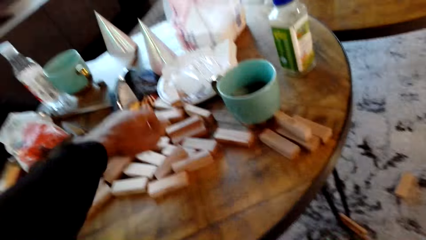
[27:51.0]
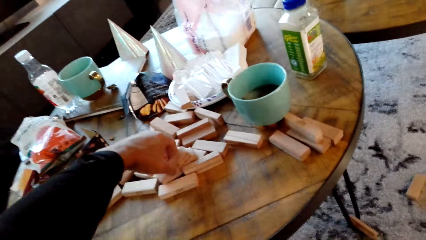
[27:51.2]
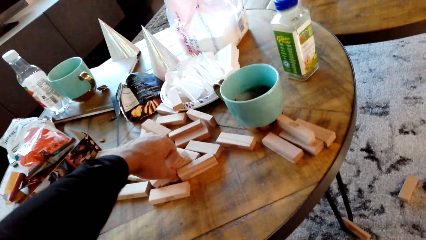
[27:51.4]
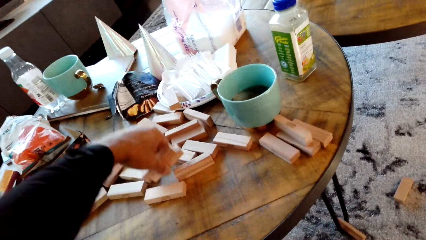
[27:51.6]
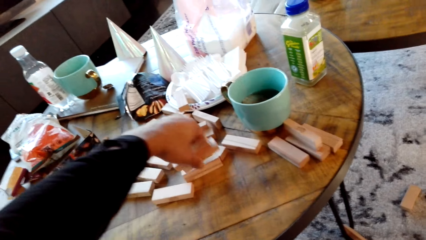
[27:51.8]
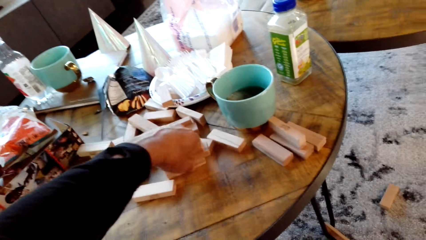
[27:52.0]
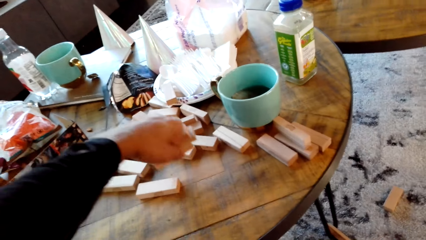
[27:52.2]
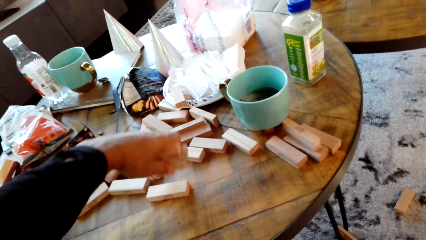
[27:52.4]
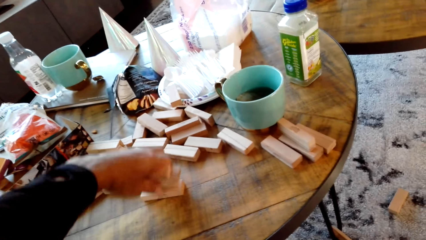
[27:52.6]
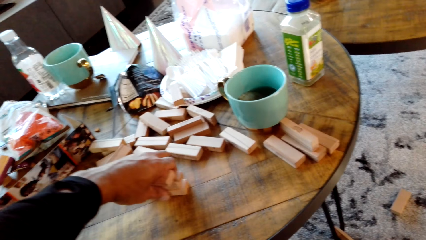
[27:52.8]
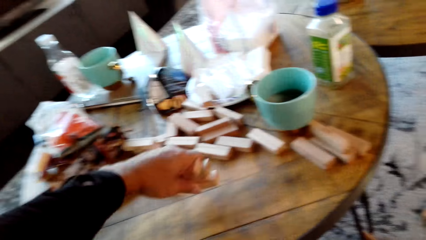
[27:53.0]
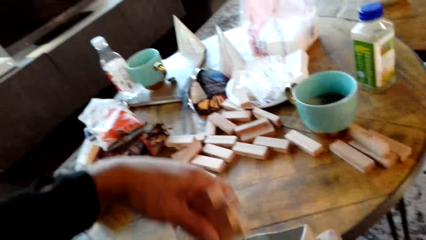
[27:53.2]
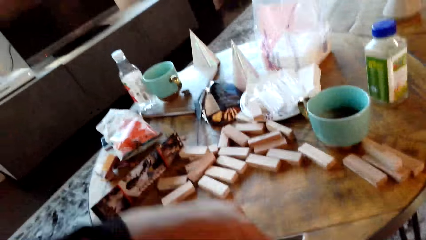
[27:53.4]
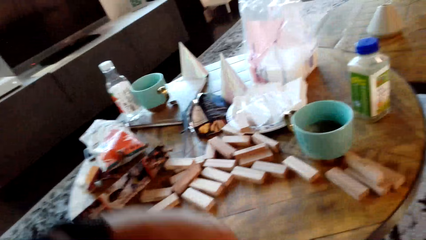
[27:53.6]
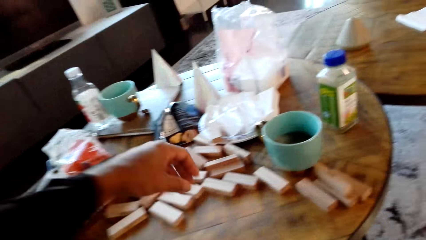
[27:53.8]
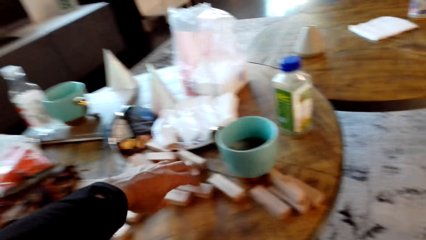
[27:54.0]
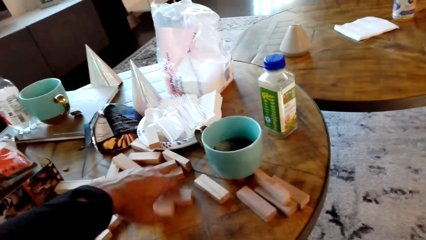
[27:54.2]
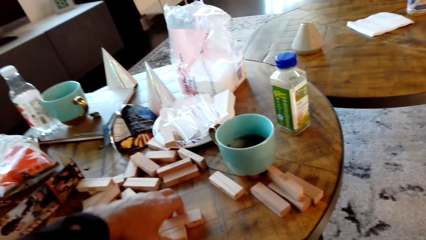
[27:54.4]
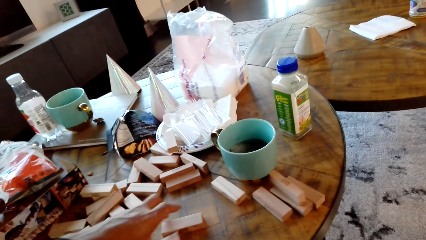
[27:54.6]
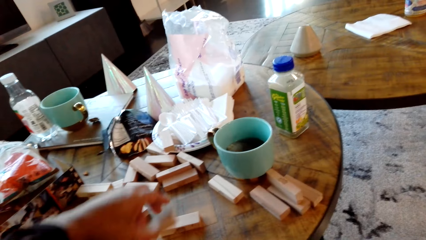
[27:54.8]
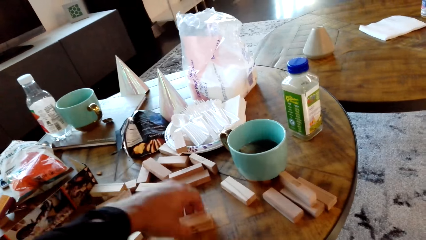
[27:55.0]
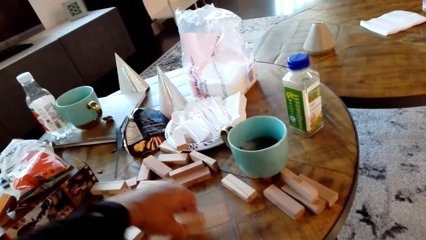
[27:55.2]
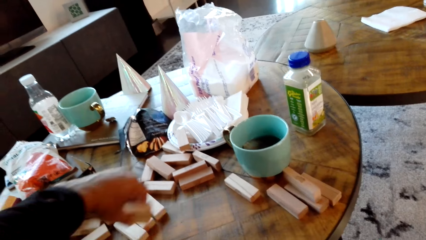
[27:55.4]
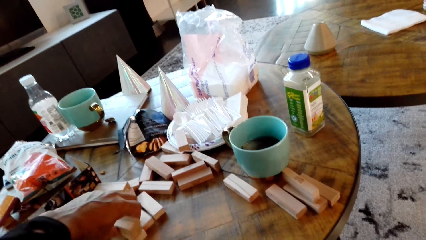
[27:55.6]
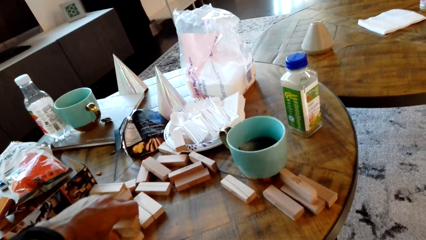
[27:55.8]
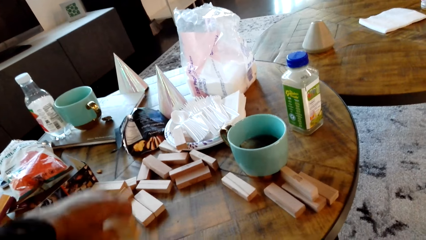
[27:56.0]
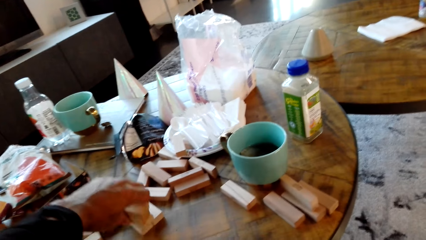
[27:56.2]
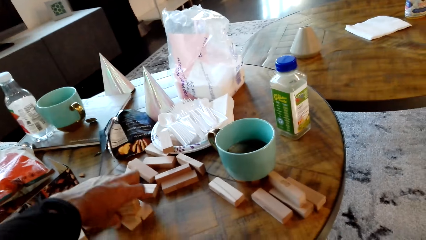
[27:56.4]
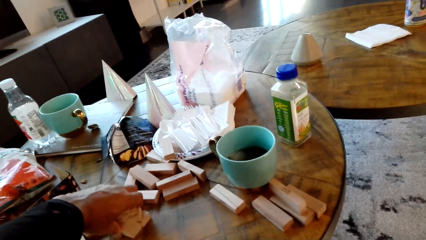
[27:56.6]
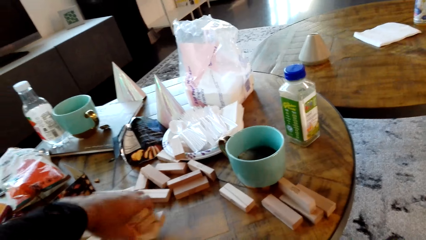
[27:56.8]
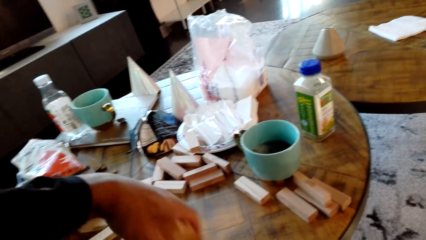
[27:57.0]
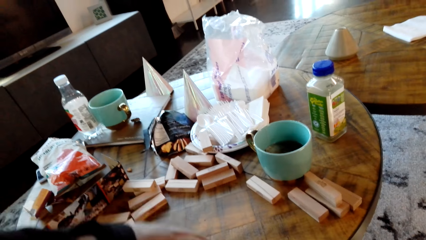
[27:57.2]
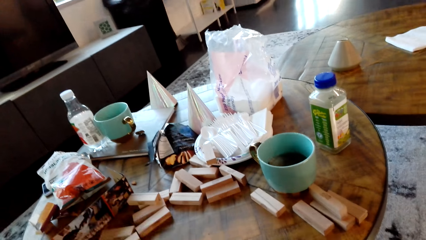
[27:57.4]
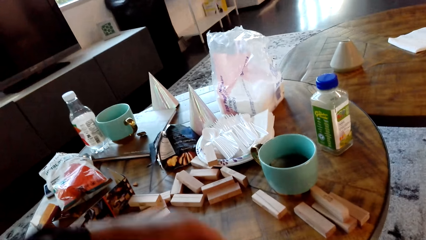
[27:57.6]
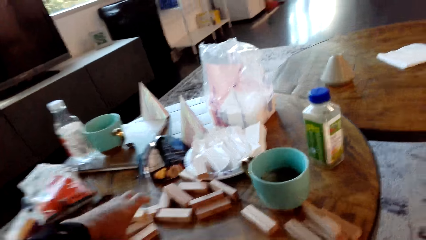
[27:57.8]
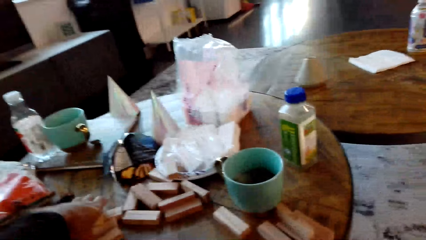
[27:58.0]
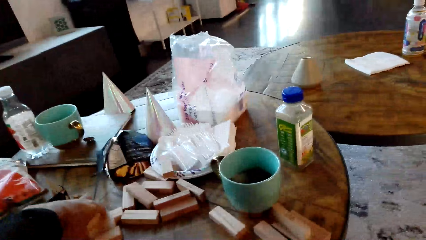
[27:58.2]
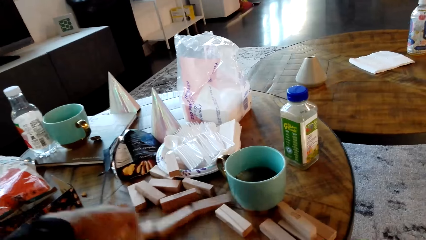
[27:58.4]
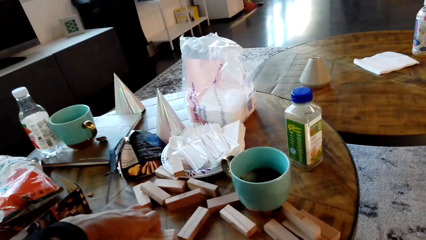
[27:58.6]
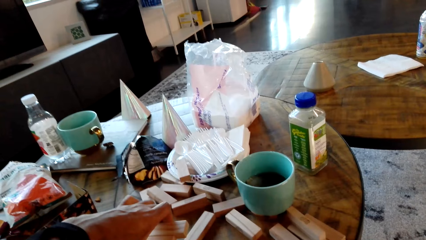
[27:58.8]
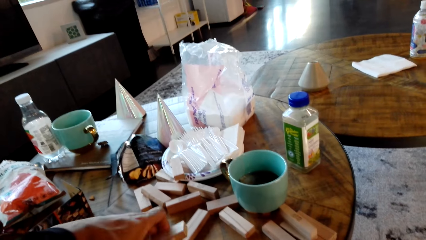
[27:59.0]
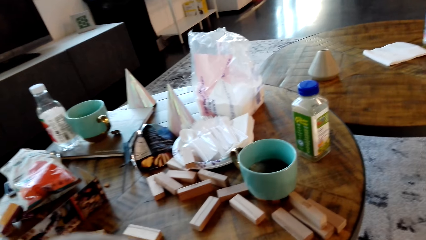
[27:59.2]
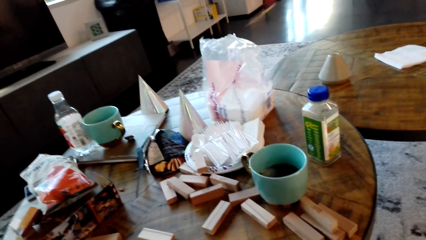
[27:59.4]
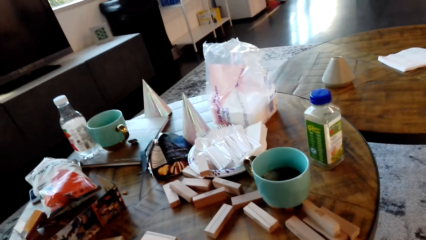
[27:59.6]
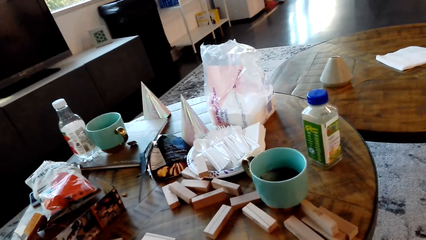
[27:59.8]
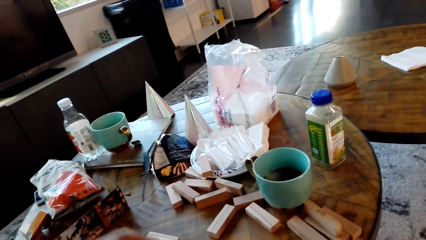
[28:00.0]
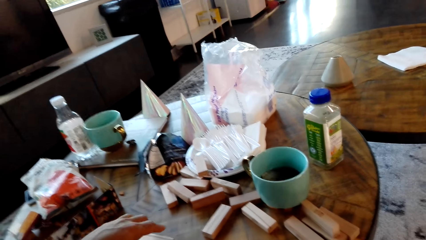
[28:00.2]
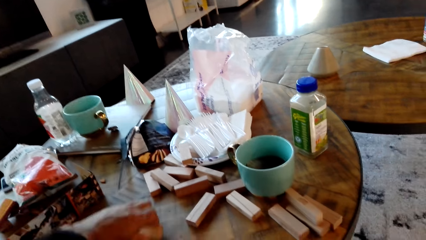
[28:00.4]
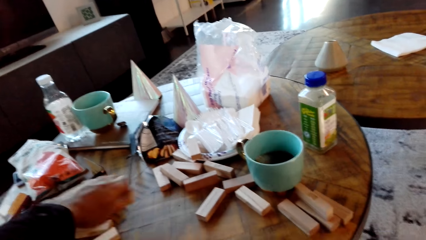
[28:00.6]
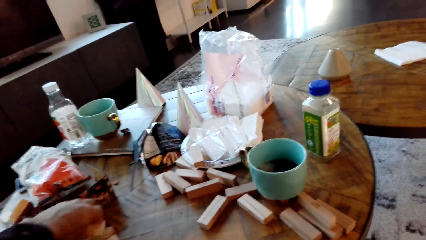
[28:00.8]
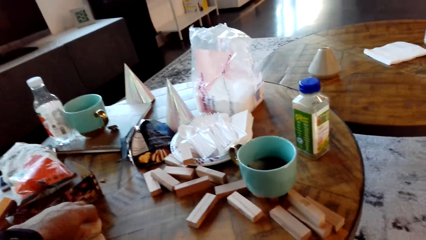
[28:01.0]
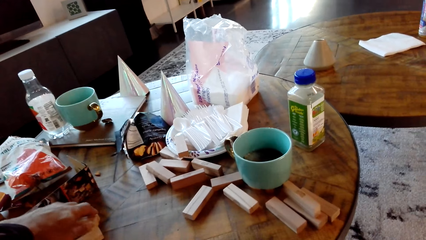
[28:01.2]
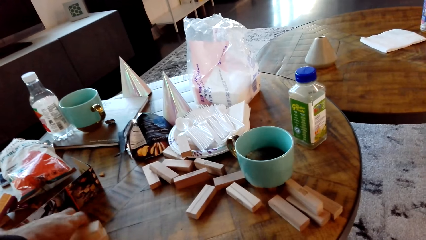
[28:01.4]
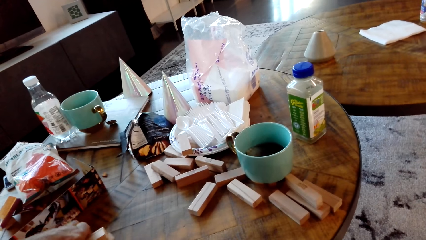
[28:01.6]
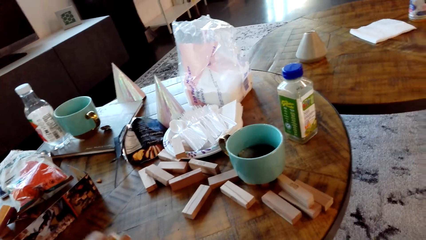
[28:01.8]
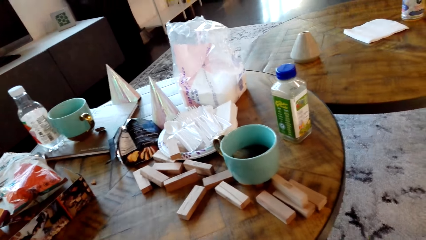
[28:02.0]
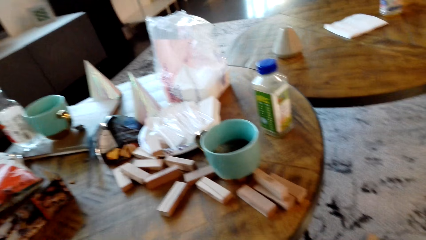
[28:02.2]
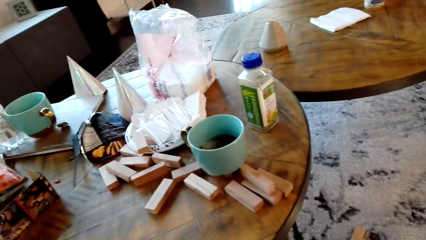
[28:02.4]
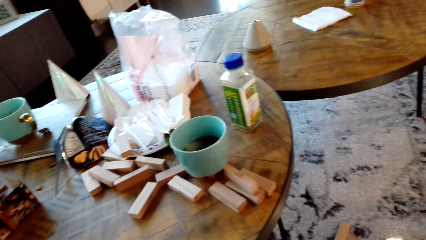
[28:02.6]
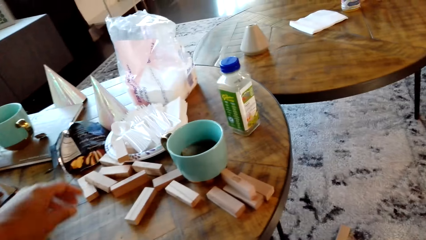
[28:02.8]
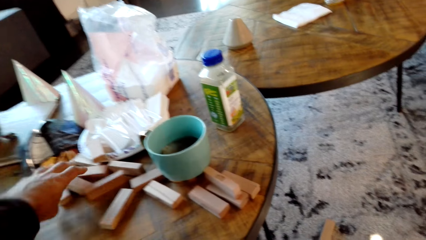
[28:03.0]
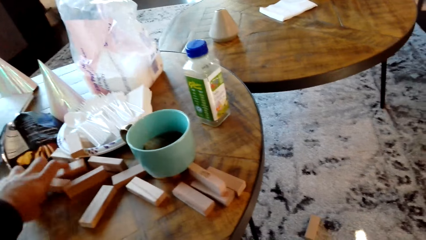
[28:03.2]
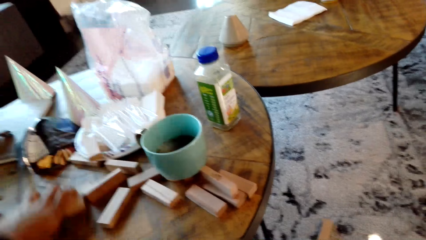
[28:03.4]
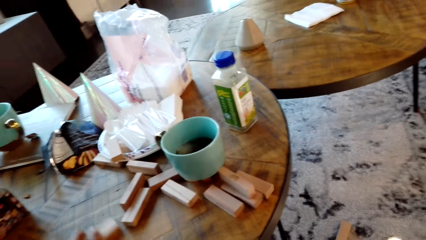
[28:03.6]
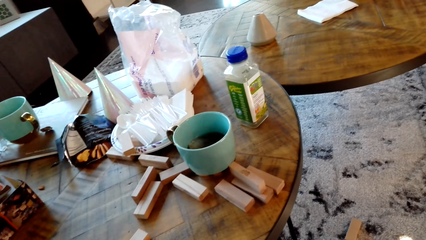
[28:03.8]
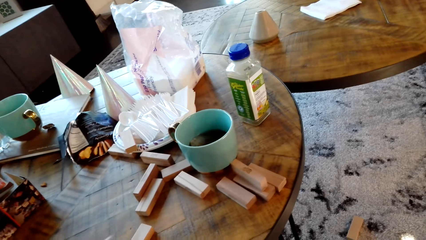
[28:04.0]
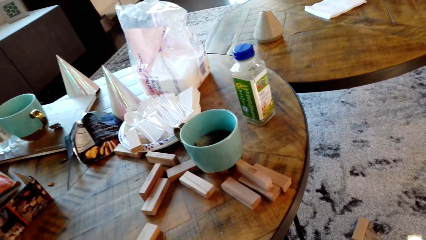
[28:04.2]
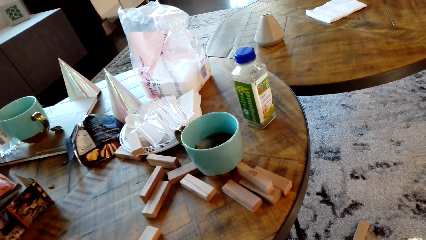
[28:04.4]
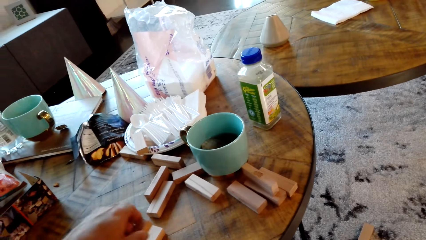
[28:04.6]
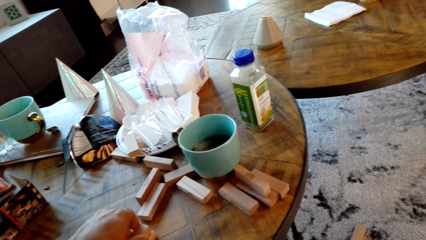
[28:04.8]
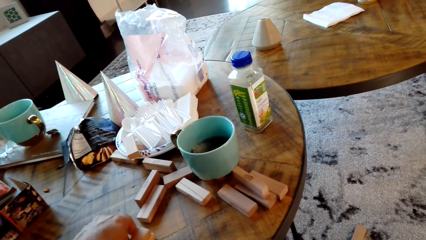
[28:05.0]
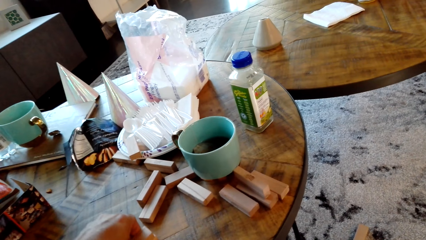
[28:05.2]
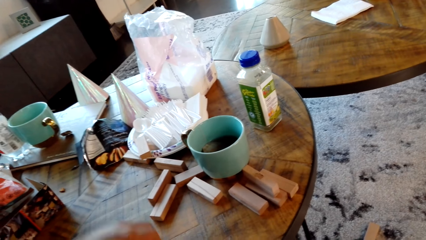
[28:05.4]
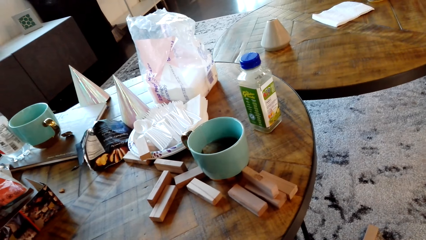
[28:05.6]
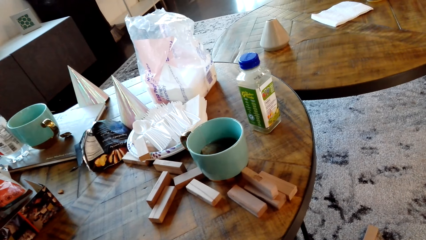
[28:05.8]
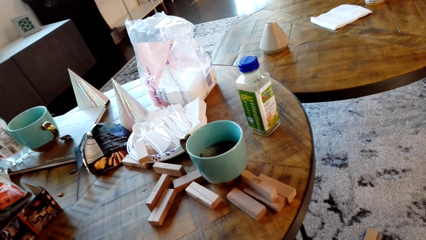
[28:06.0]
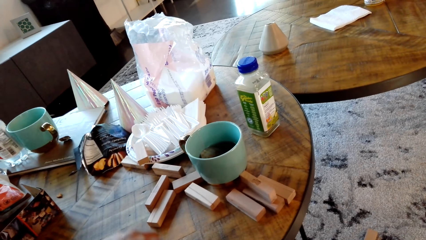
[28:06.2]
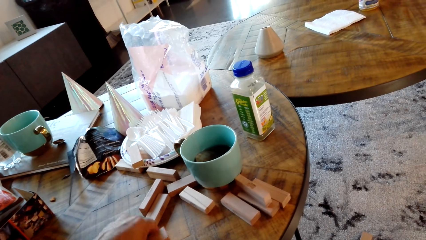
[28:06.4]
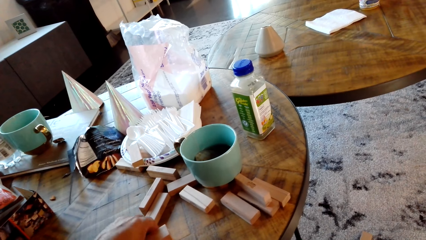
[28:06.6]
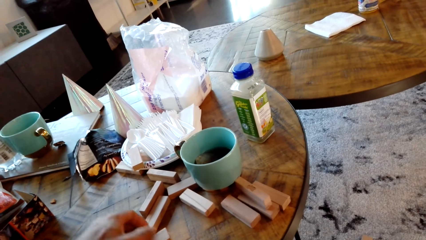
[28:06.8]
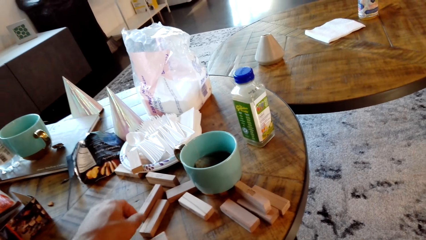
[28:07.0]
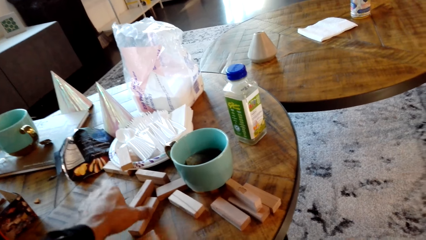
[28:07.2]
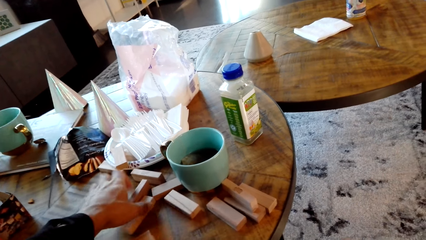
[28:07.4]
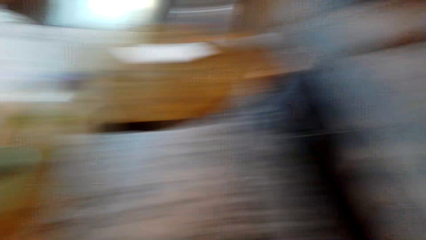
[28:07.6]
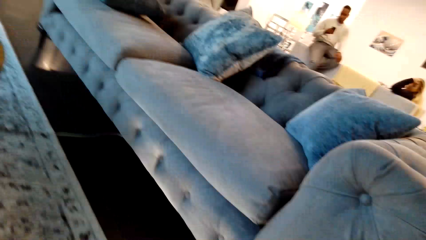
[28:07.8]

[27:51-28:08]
The camera wearer picks something from the table. They pick woods. They drop the woods in the box.
